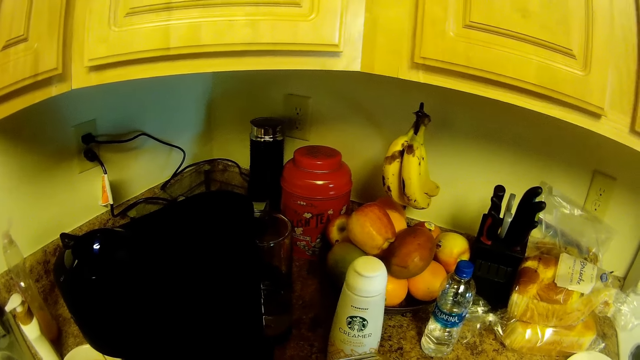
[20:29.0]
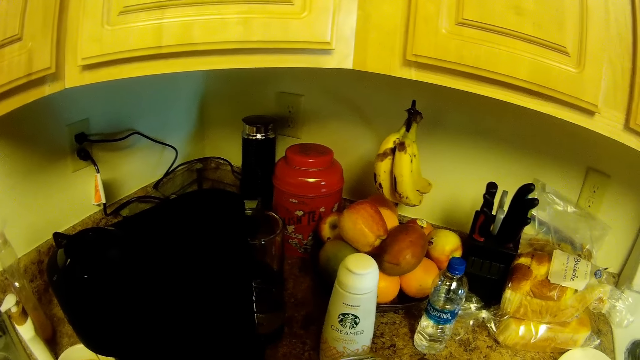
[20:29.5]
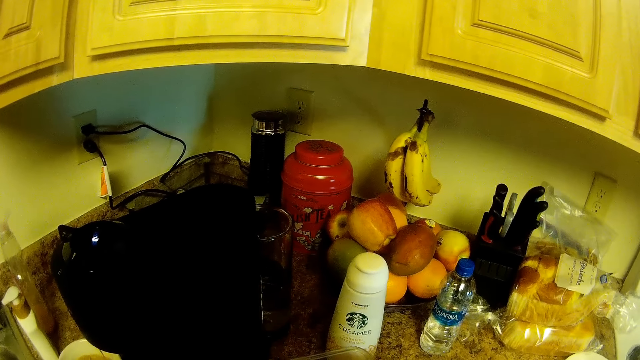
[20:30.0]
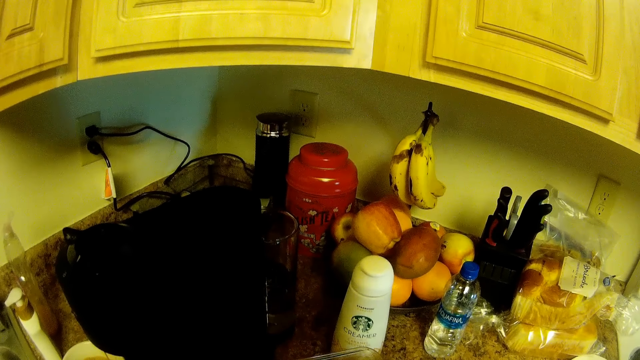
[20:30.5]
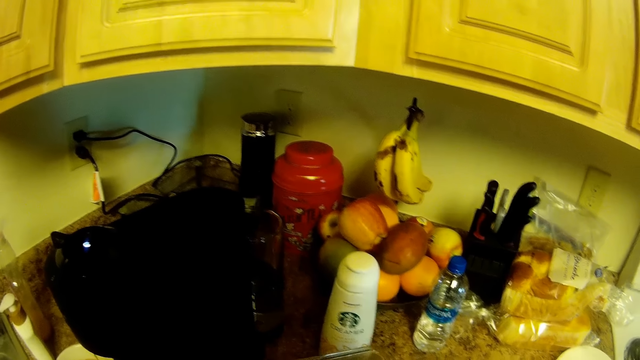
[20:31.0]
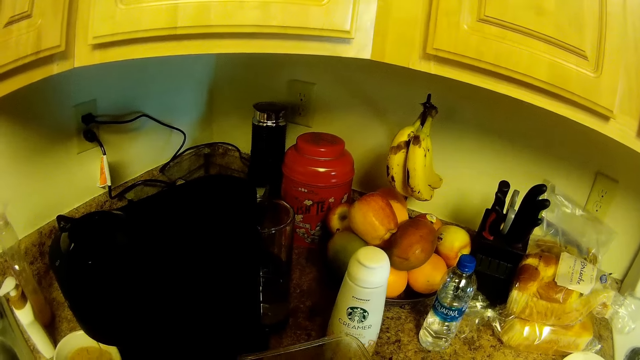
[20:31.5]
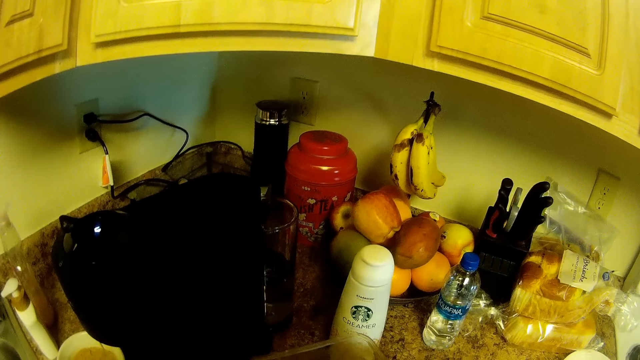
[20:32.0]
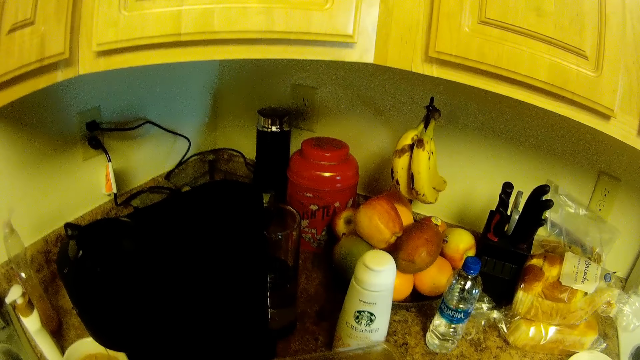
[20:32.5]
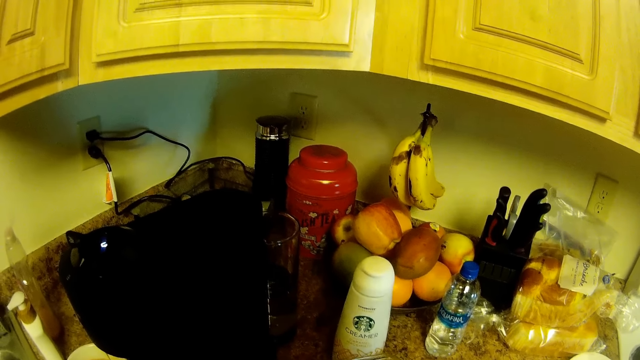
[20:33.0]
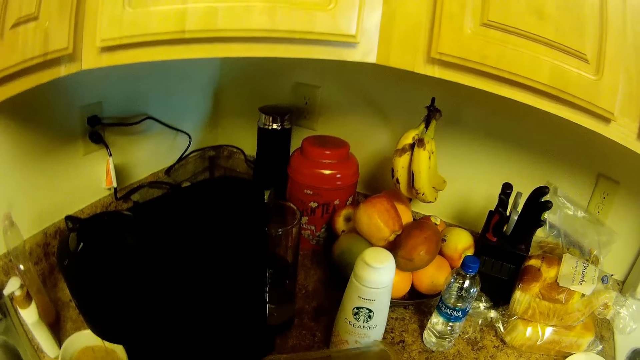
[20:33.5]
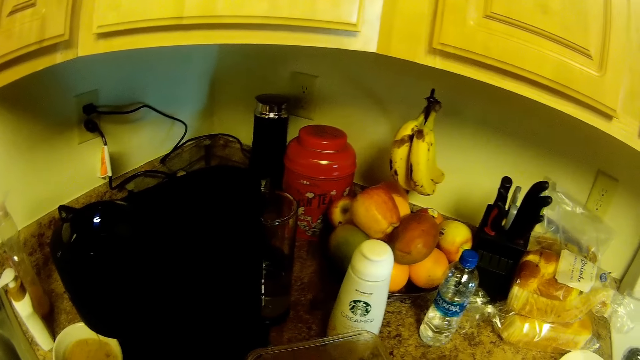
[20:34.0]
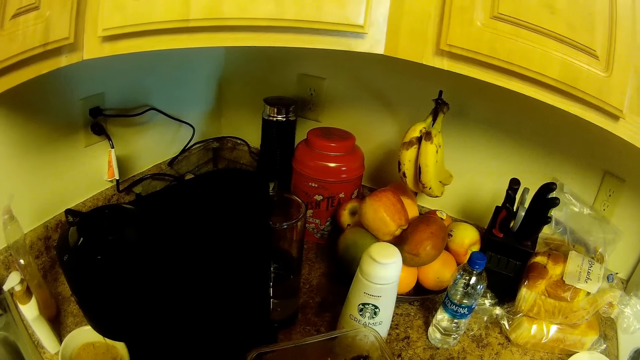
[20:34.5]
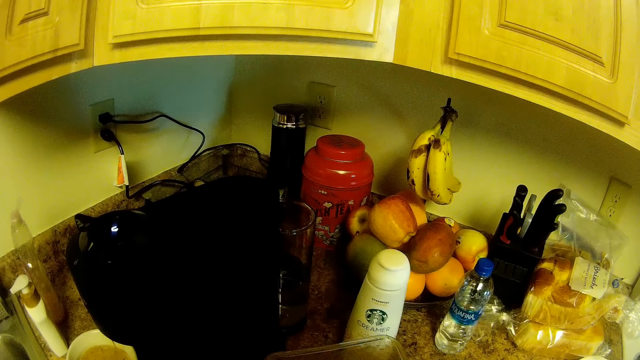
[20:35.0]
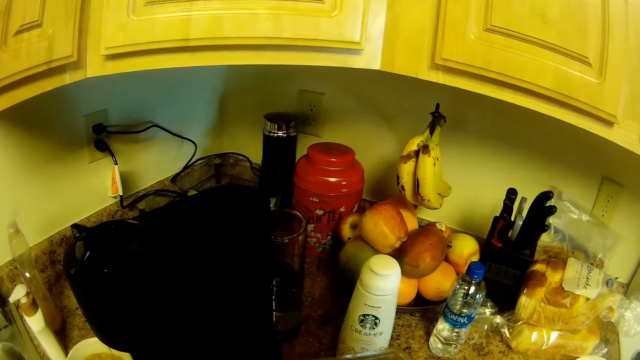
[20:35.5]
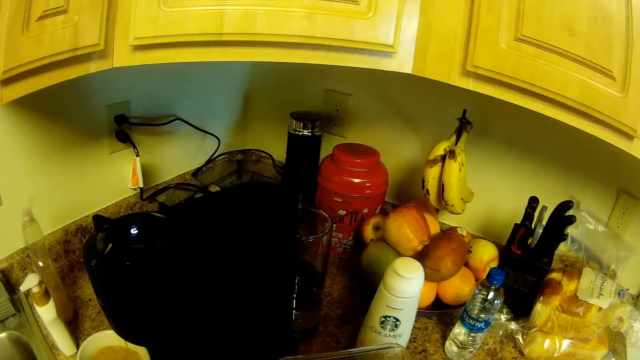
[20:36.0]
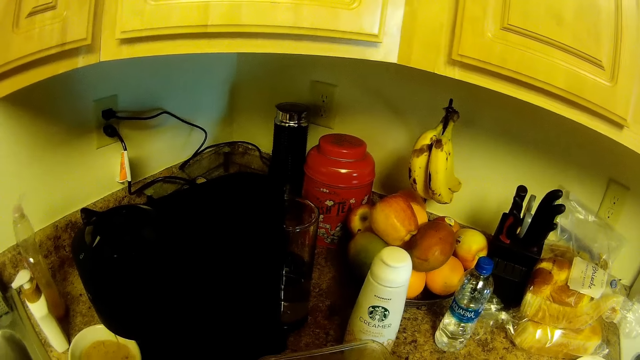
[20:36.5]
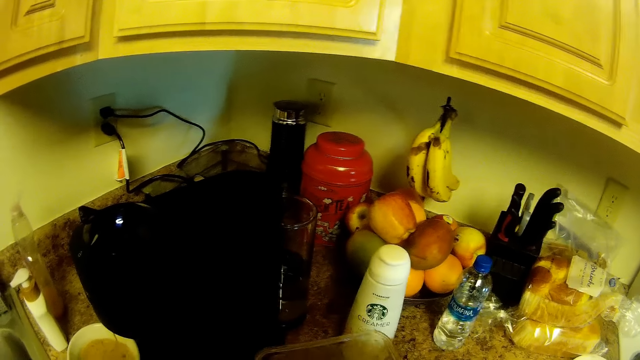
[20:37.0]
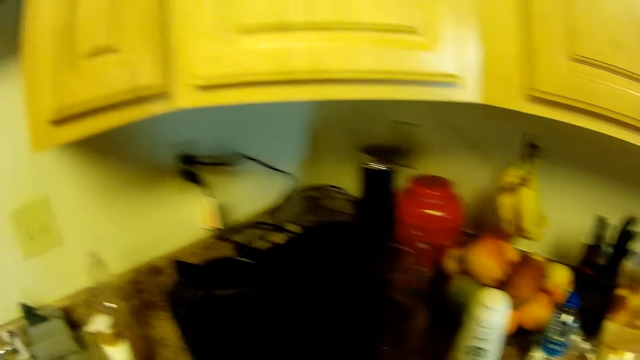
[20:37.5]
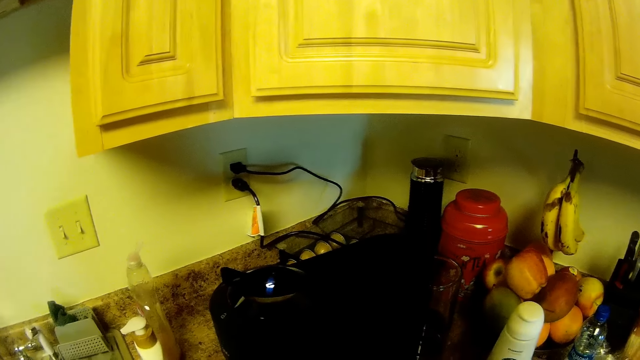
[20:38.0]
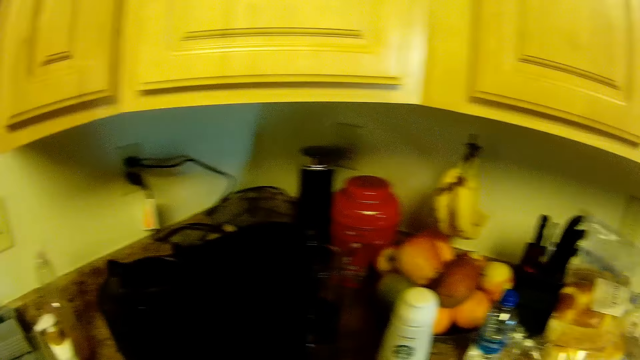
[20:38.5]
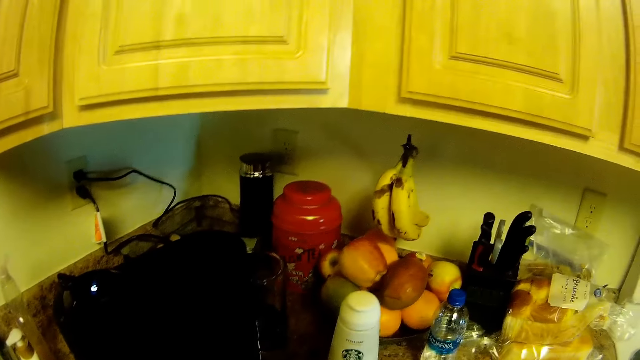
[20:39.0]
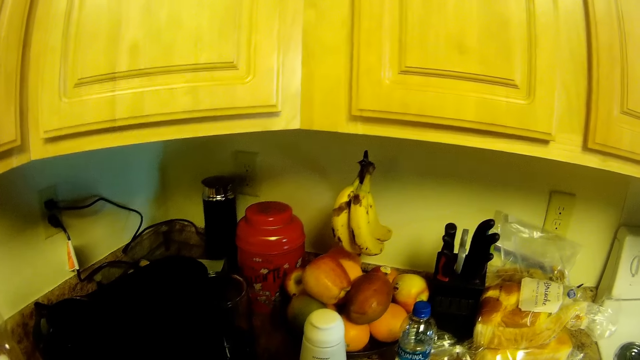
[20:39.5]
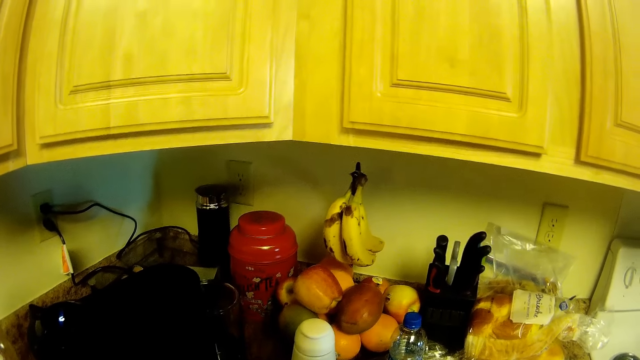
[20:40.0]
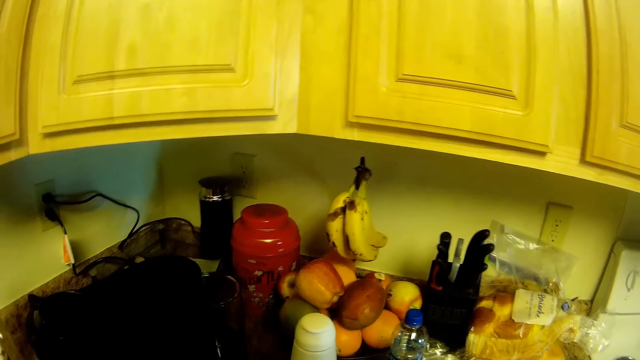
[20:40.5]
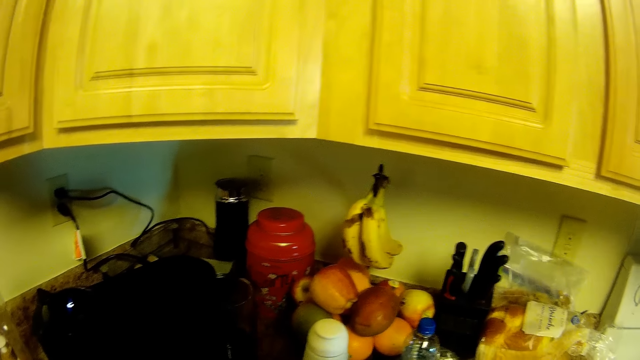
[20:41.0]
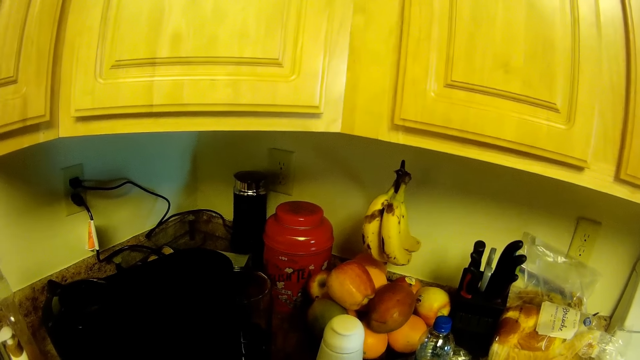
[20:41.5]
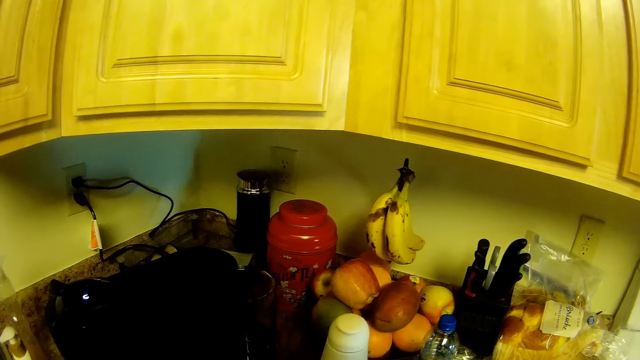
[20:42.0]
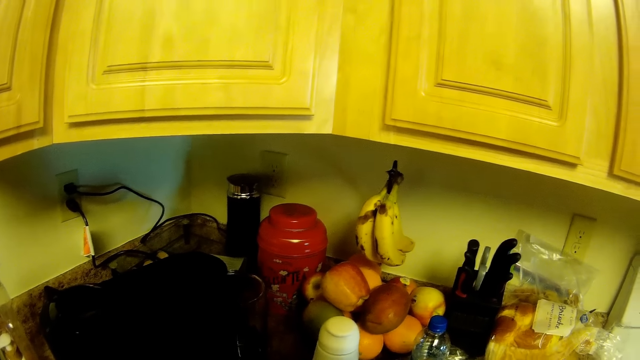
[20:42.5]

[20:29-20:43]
The camera wearer looks at the blender. They look around.

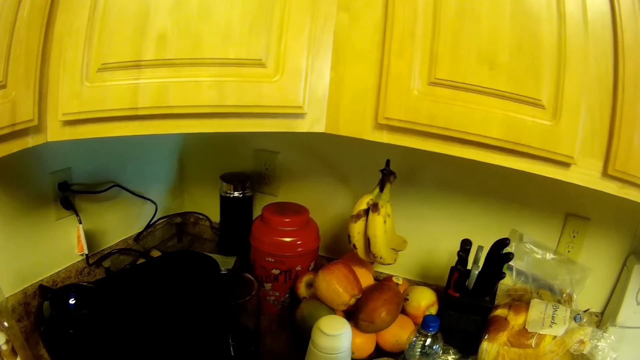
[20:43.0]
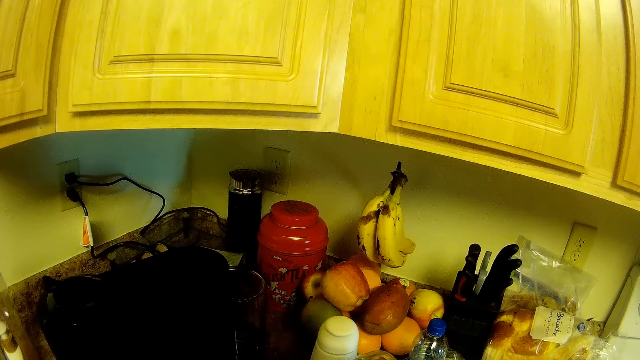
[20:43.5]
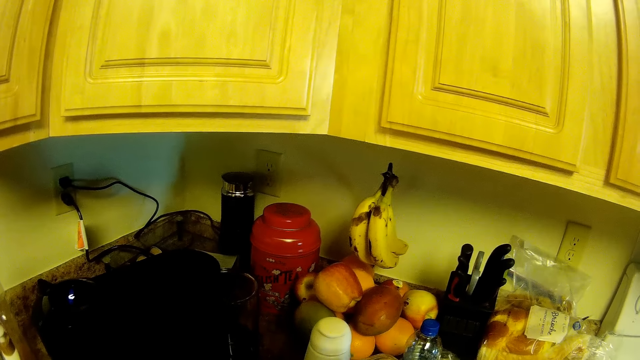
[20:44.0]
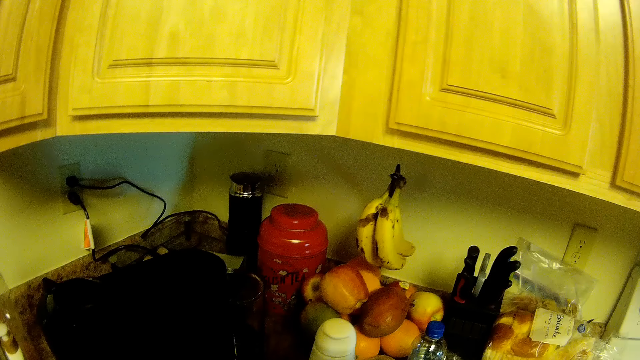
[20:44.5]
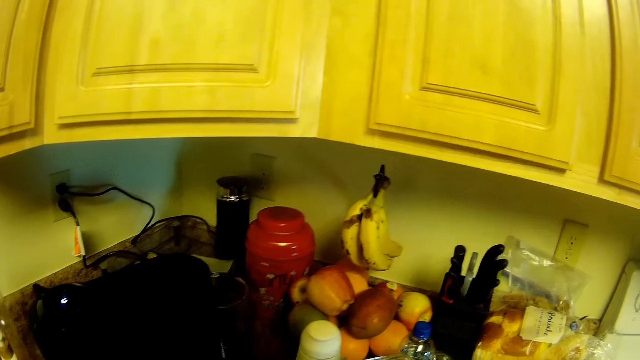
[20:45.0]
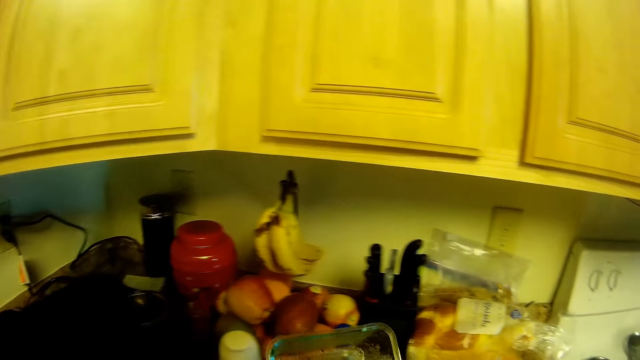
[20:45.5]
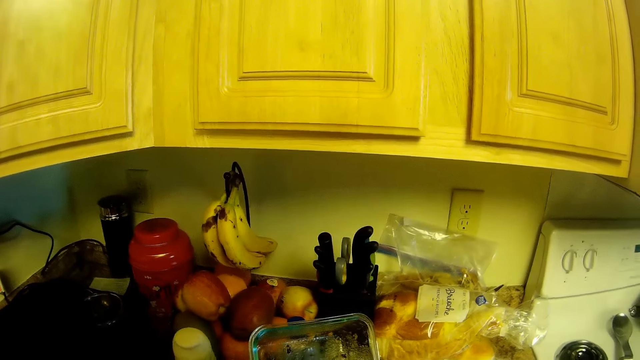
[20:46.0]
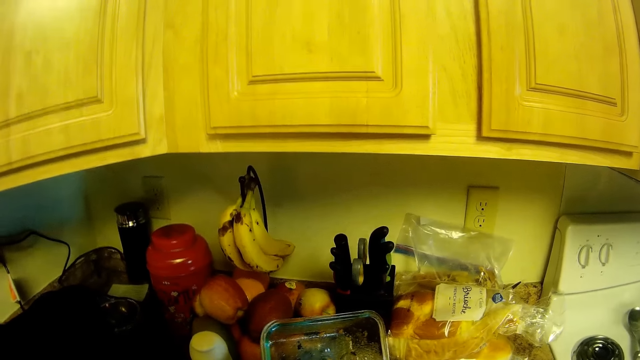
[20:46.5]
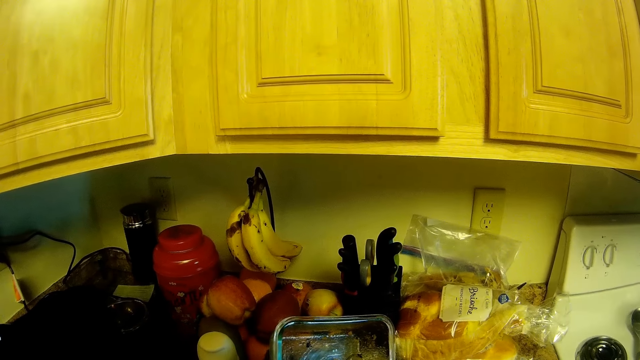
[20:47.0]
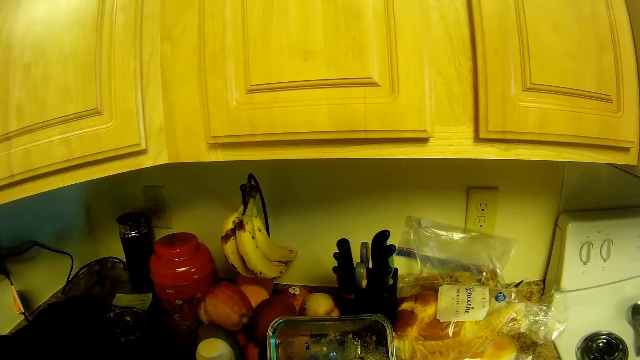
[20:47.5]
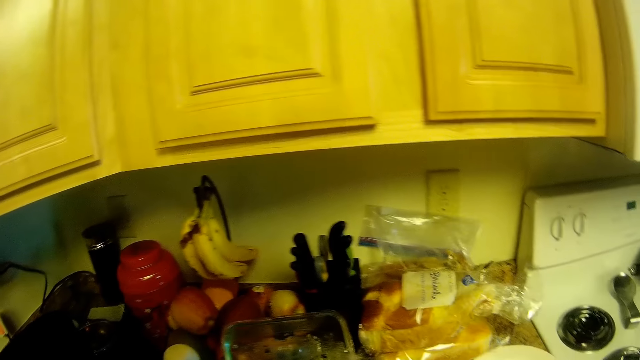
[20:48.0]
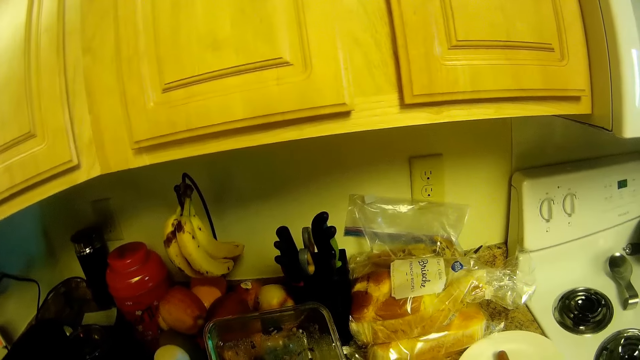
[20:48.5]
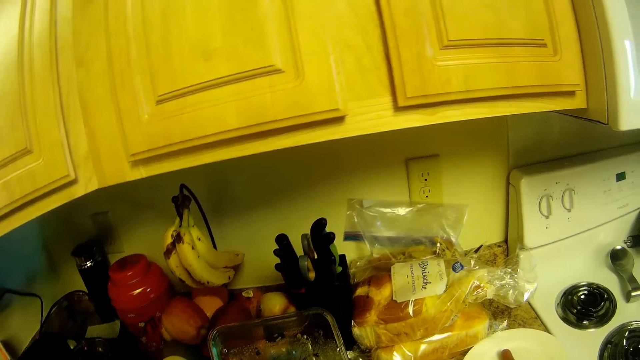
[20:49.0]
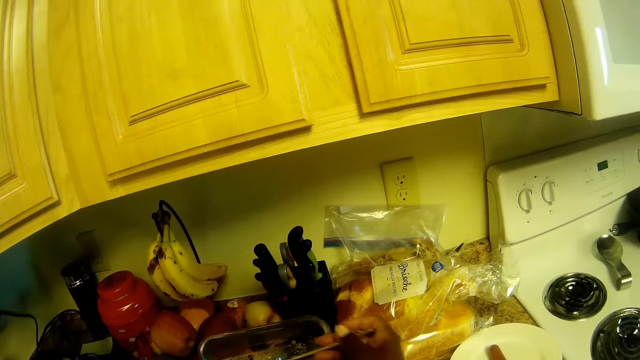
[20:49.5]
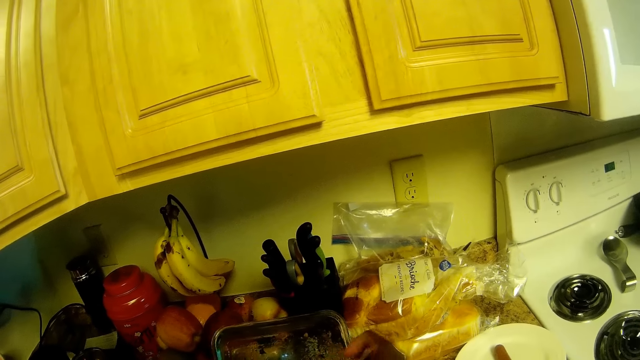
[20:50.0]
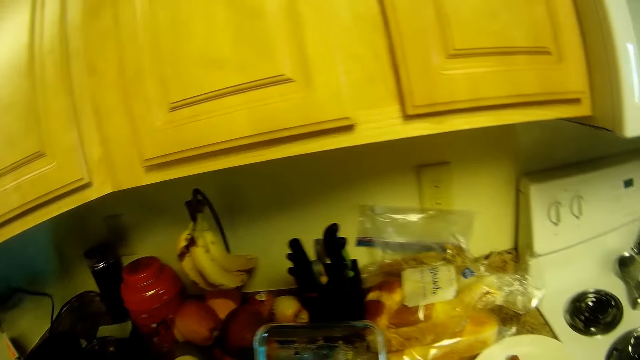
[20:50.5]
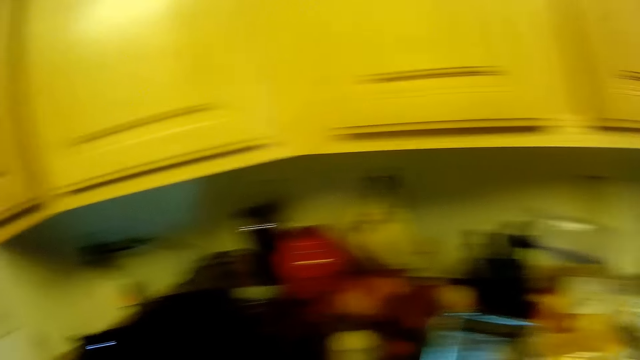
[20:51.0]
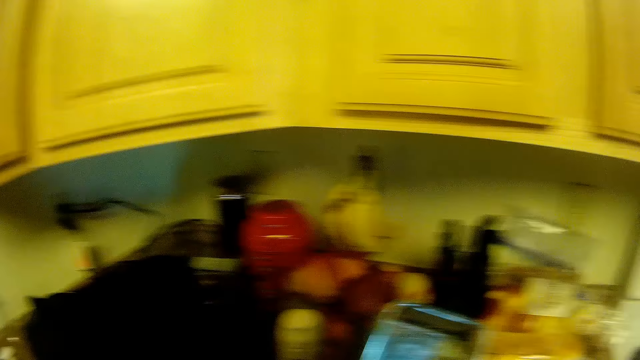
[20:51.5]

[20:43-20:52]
The camera wearer holds a food packet in the right hand. They raise the right hand. They look around.
